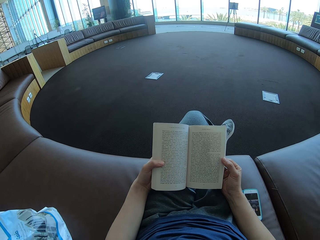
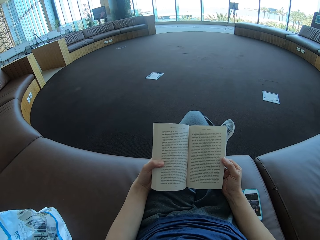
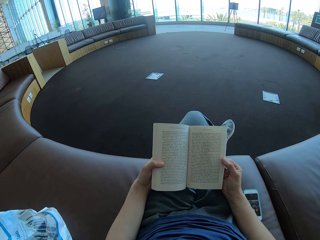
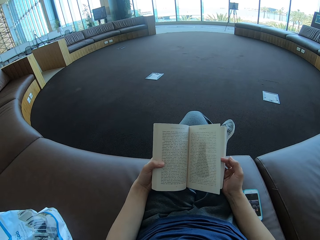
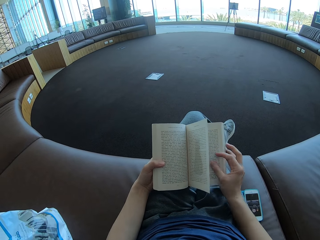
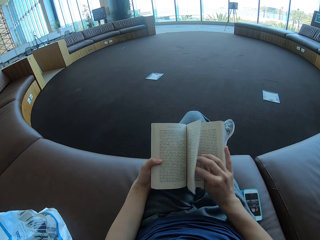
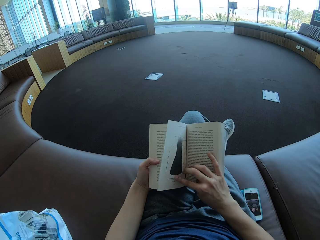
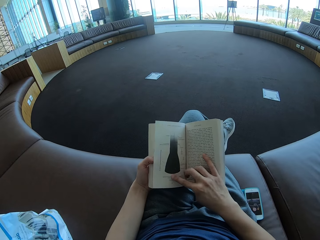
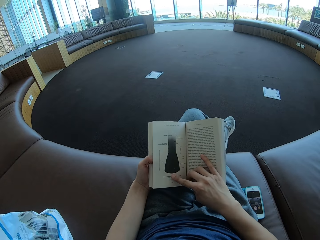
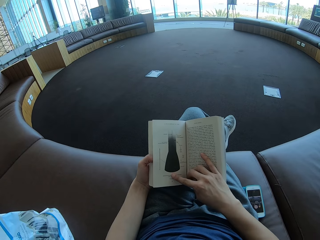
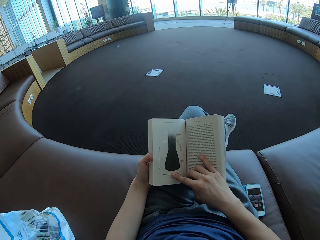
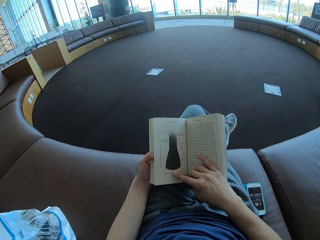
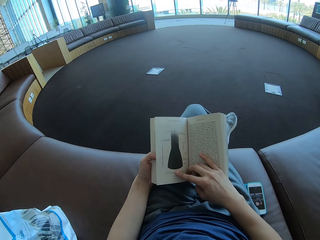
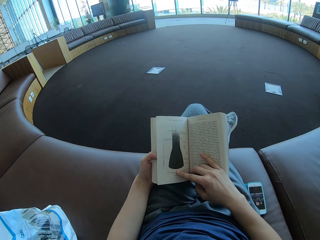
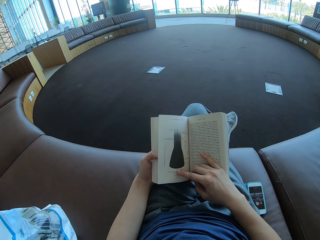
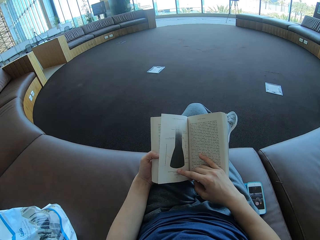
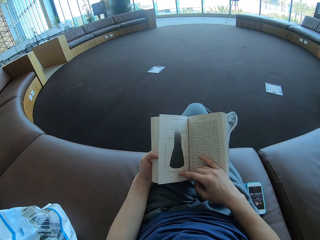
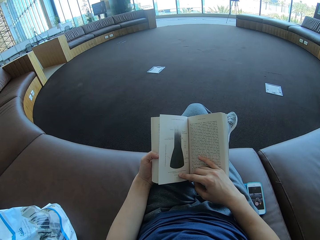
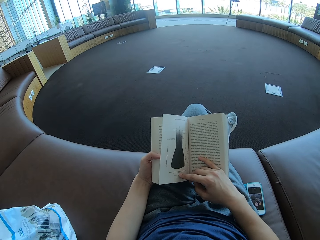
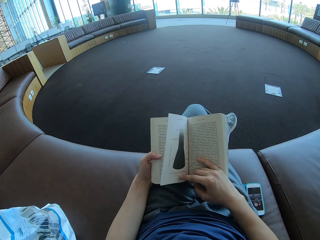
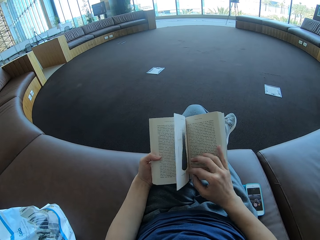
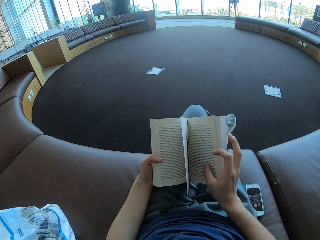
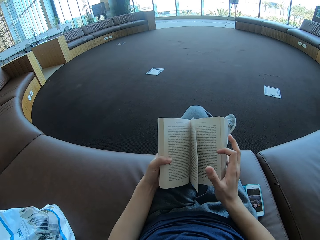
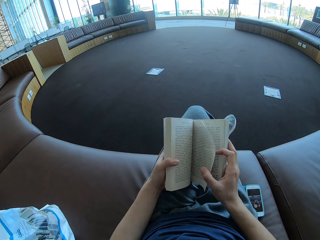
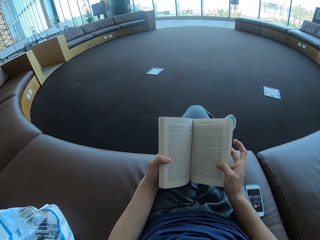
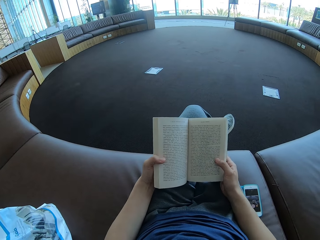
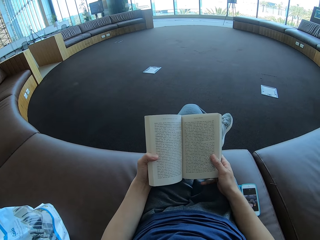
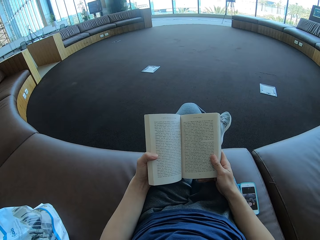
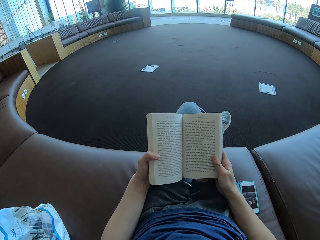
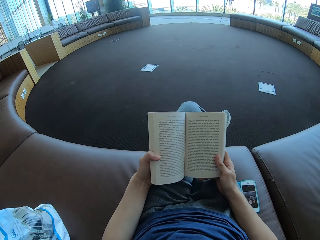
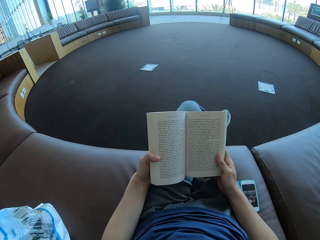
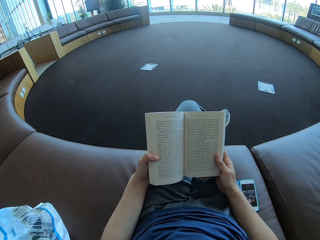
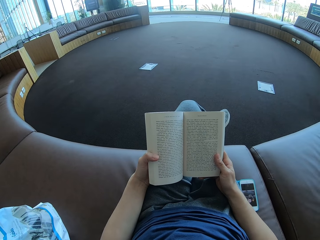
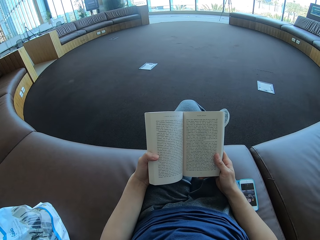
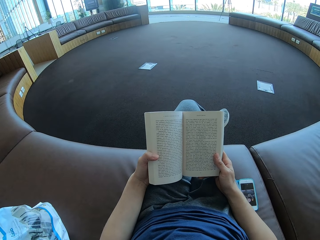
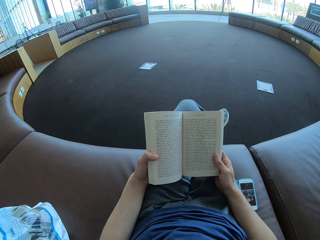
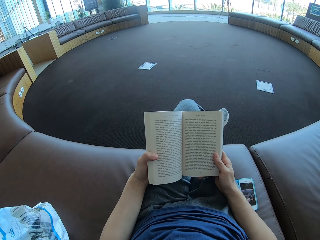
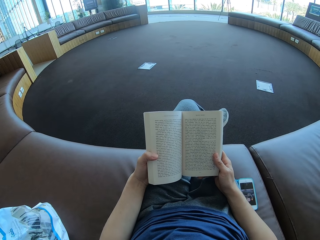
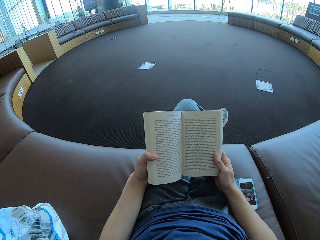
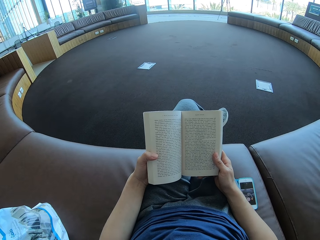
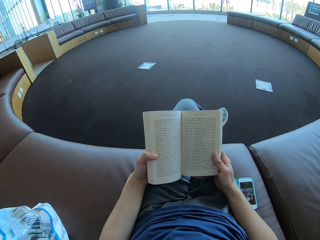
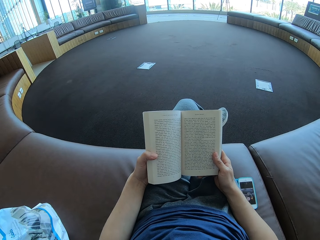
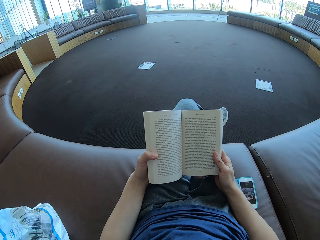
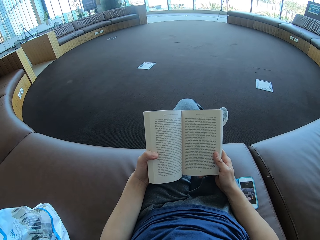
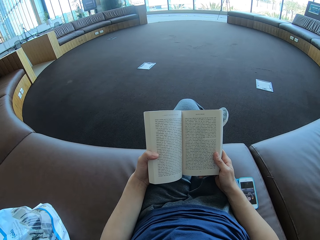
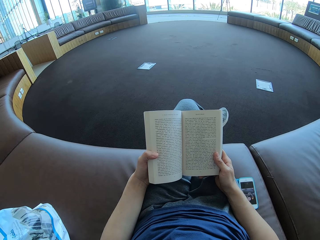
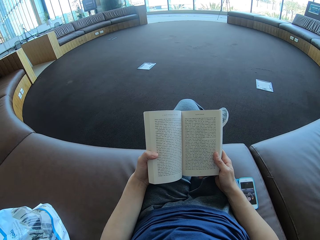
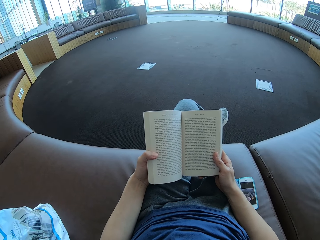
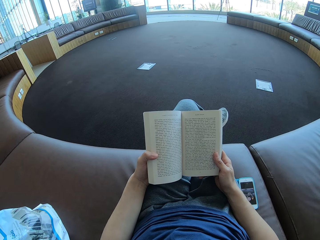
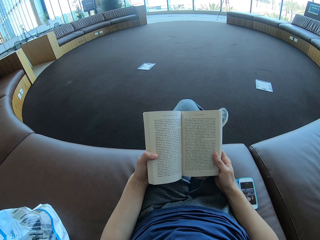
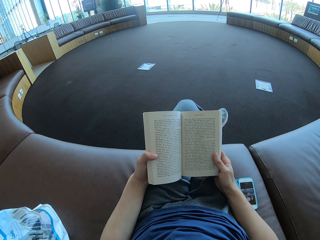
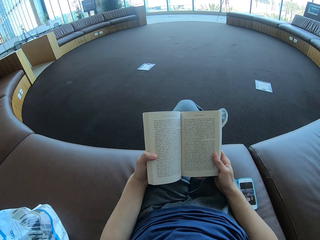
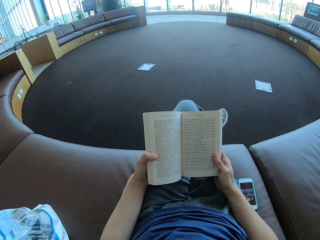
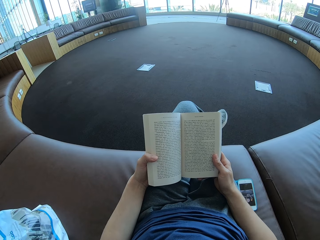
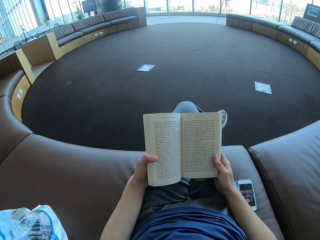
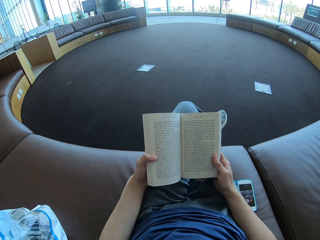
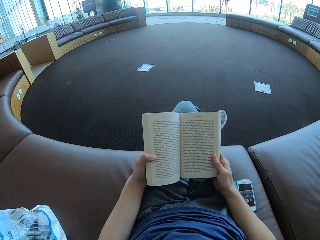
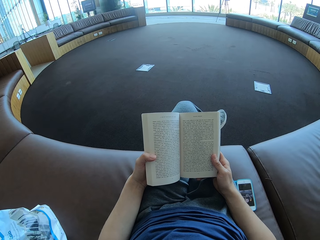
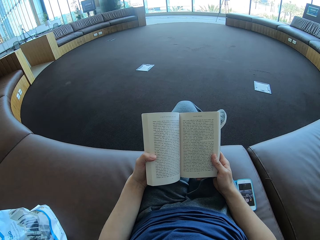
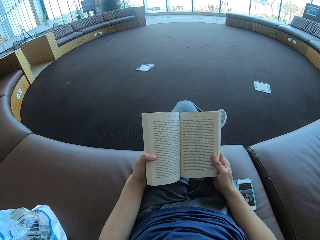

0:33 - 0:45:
The camera wearer flips the book. They read the book. They flip the book. They read the book.

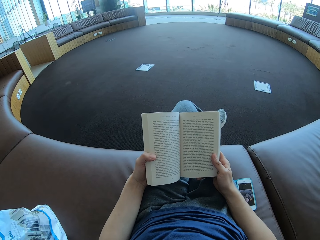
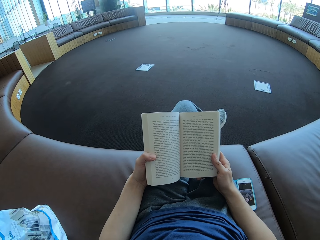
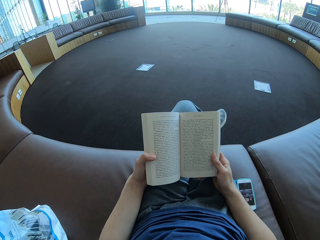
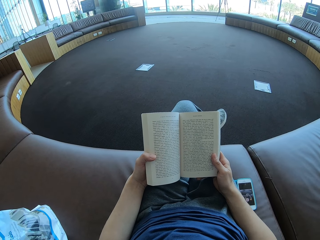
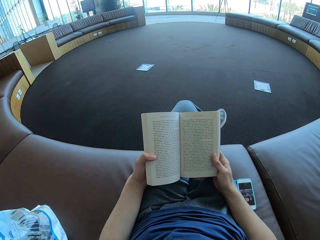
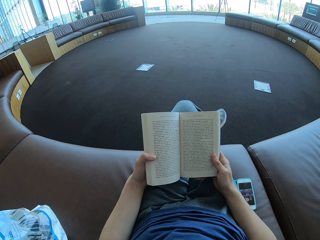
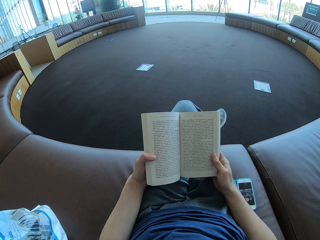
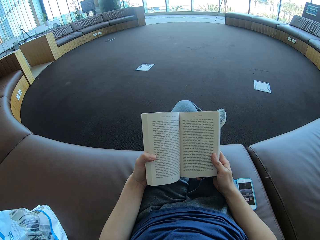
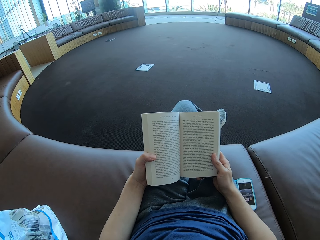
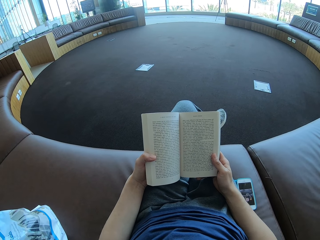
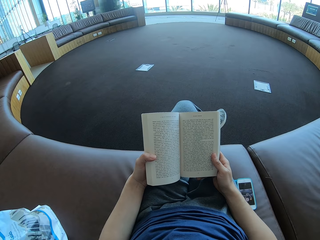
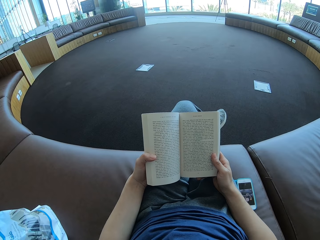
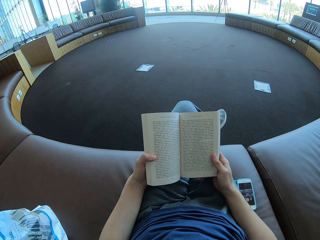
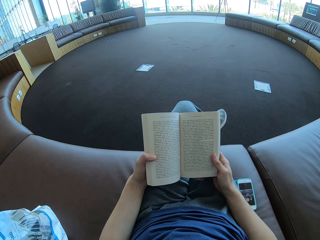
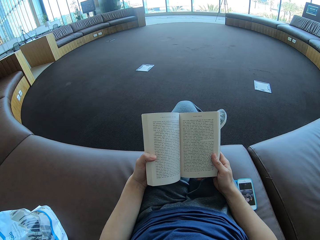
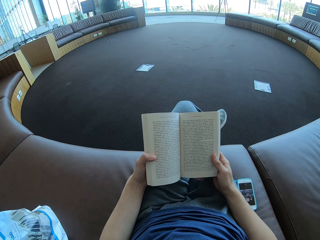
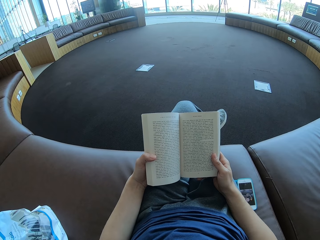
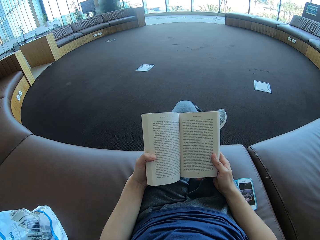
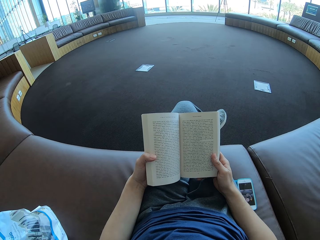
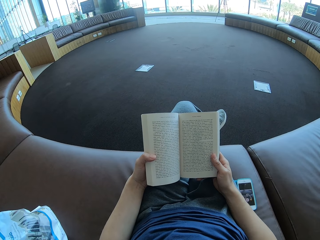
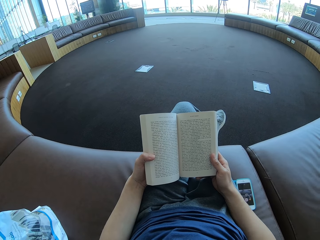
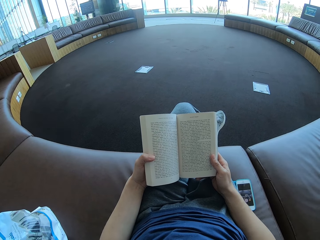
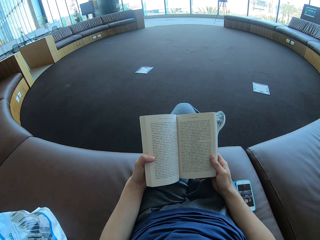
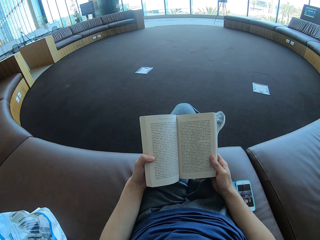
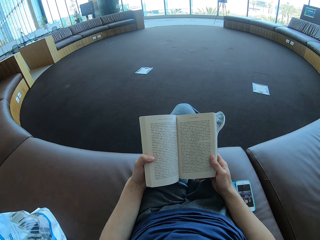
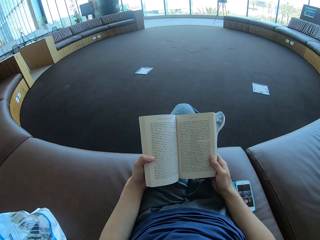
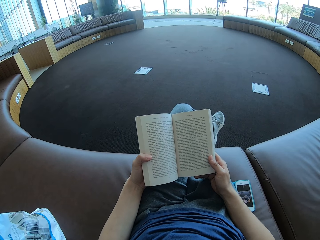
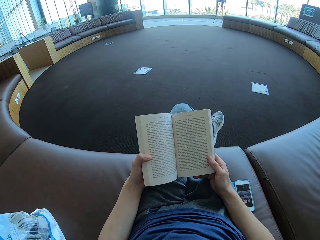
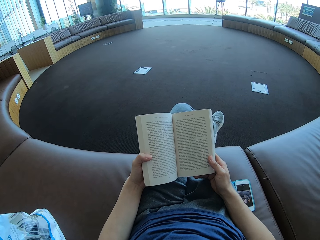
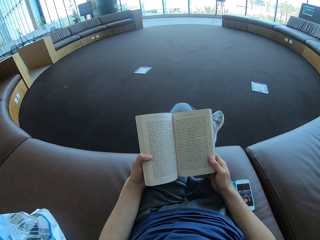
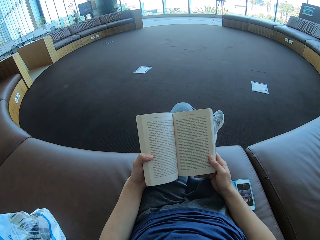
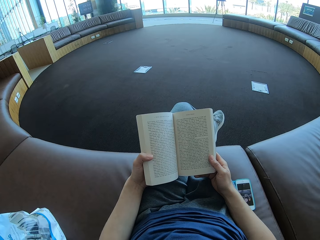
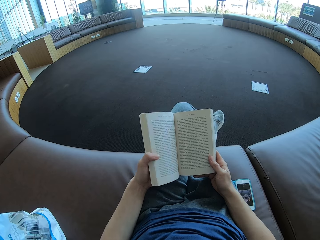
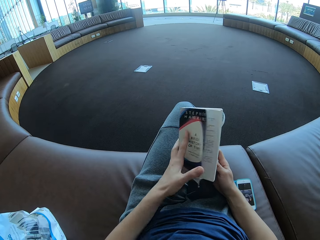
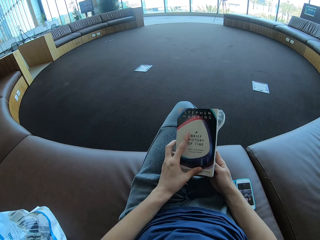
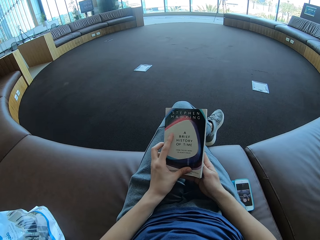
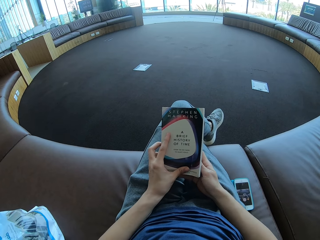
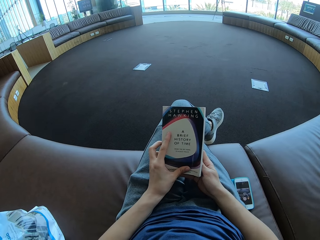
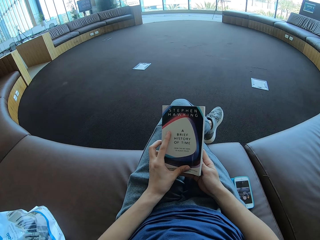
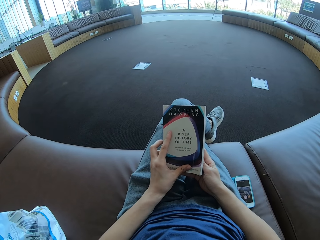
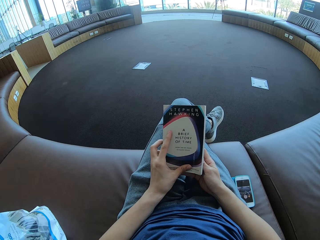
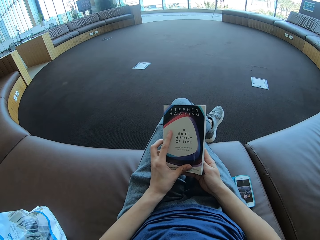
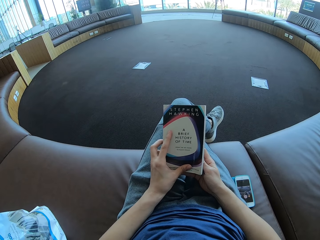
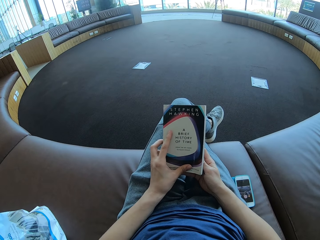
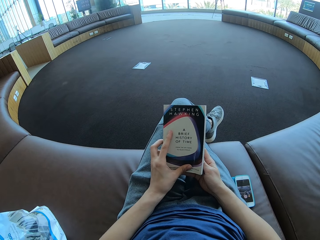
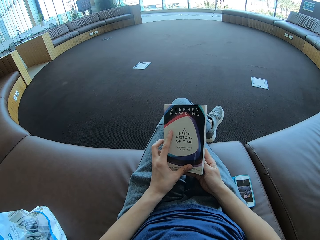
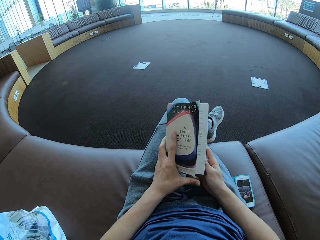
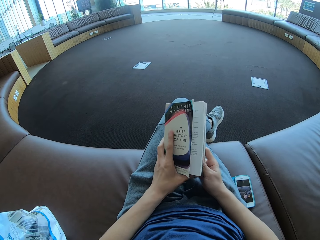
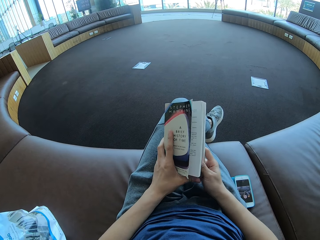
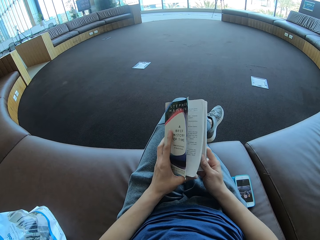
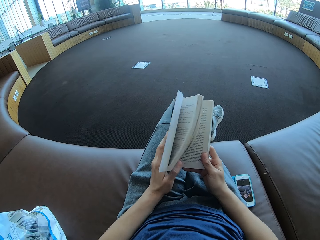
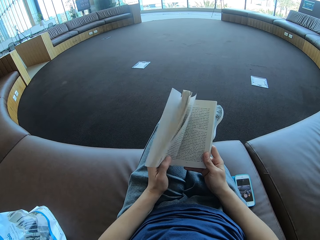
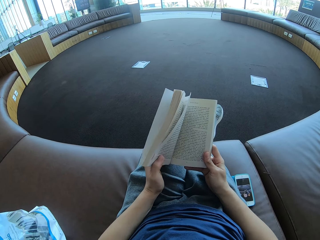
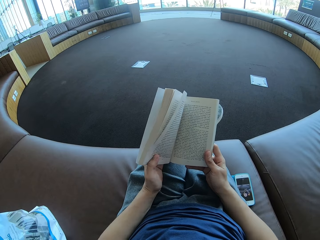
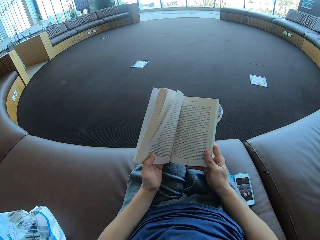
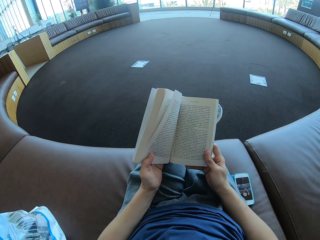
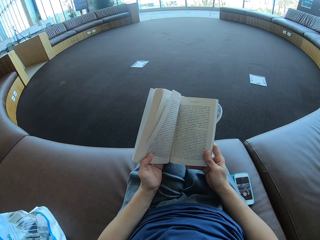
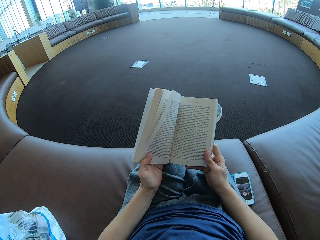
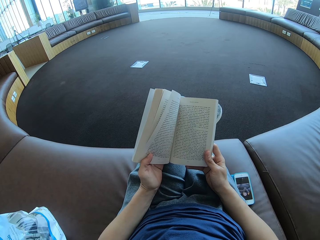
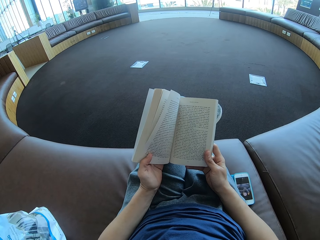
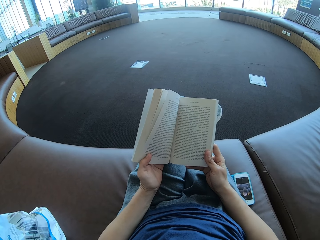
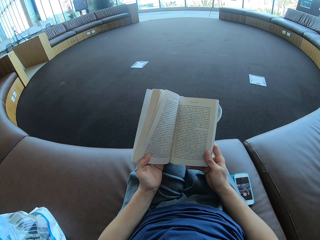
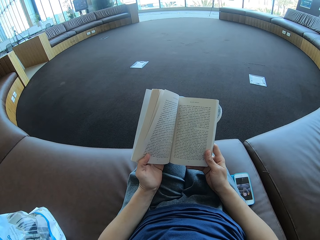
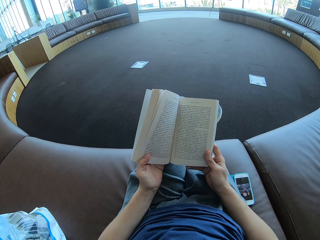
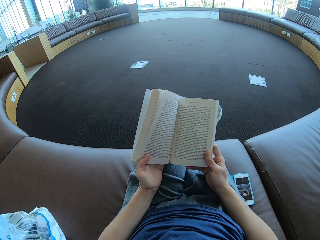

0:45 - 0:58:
The camera wearer looks at the cover of the book. They close the book. They open the book. They read the book.
